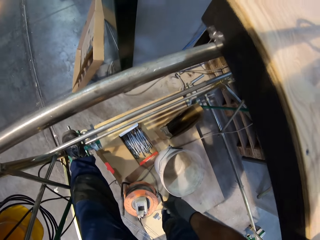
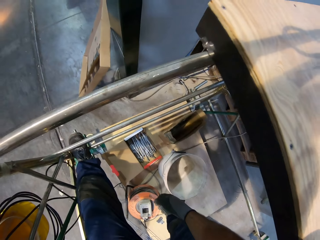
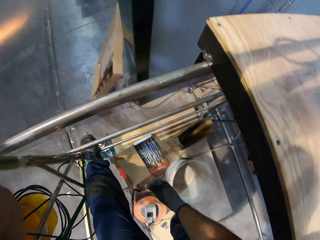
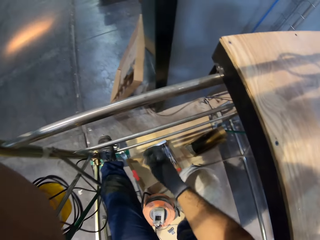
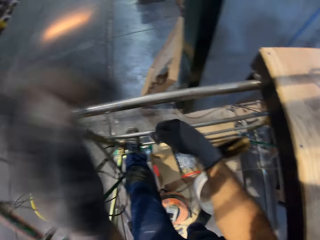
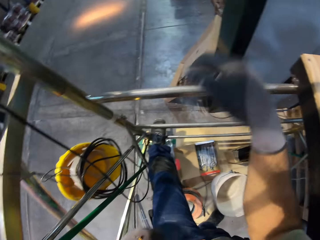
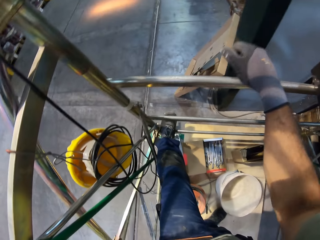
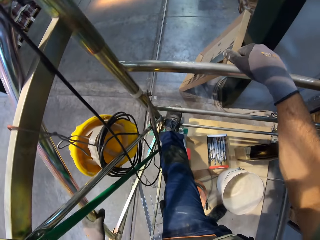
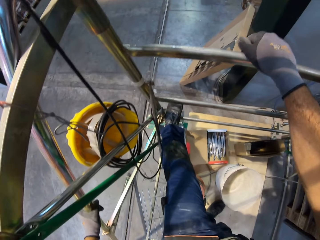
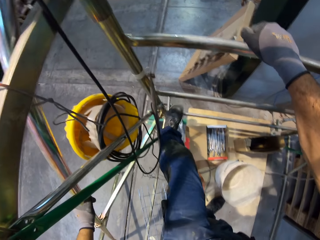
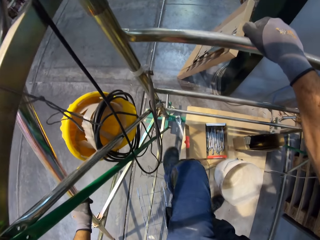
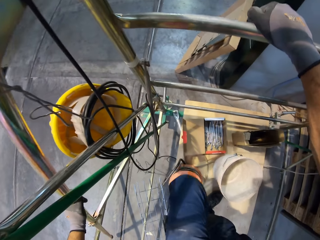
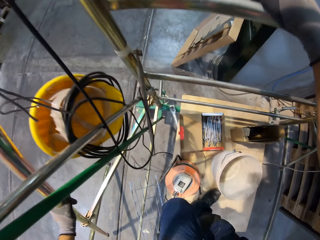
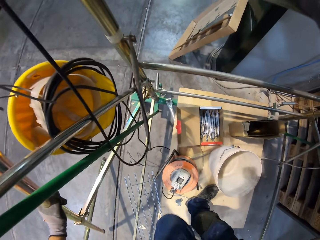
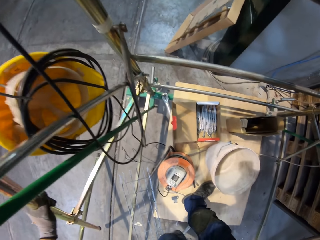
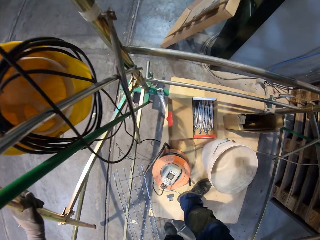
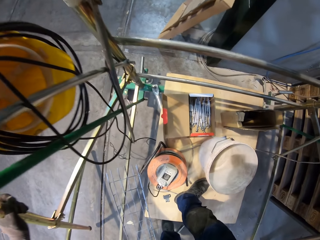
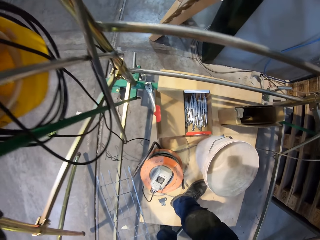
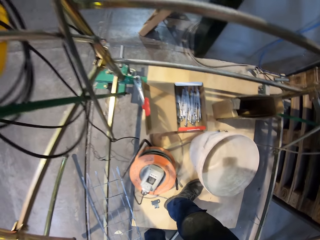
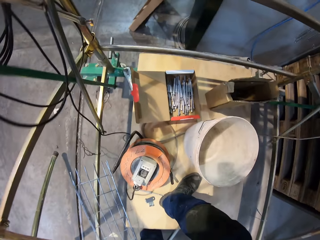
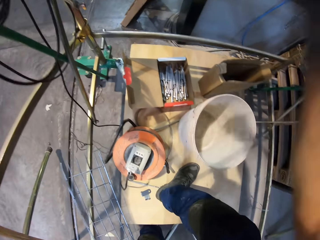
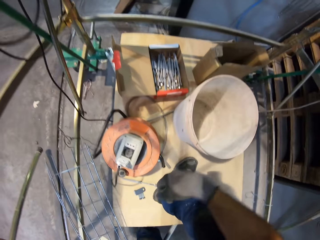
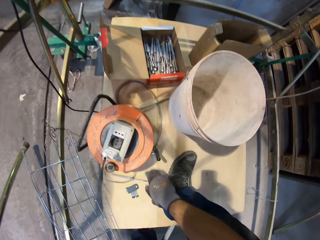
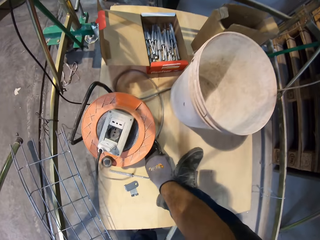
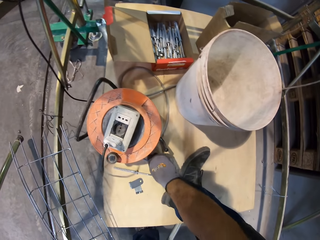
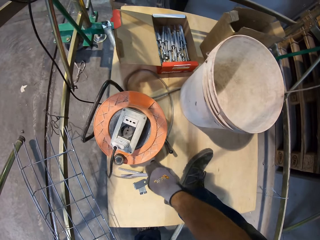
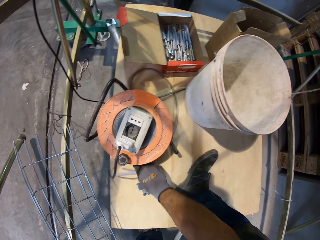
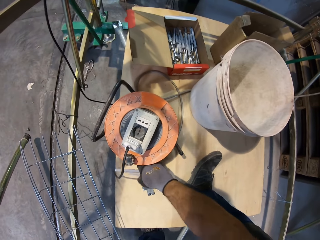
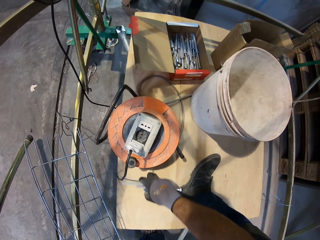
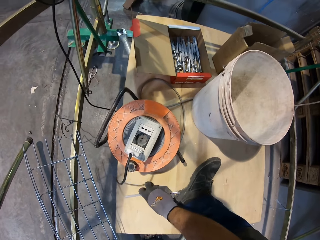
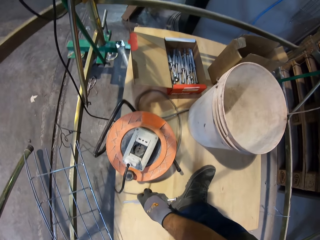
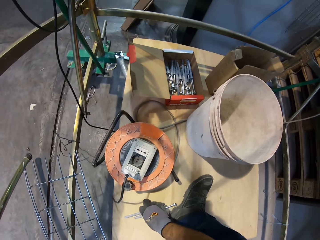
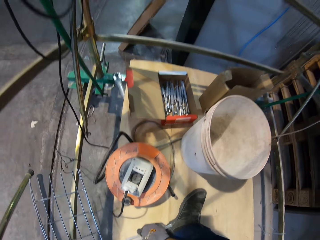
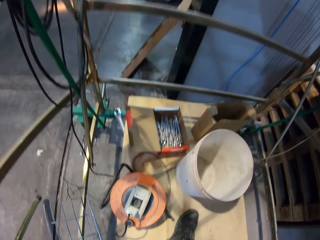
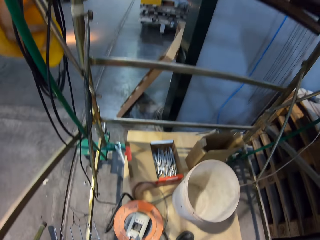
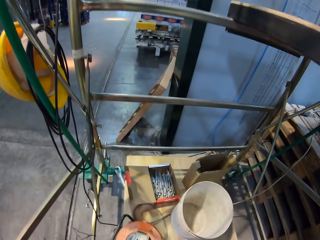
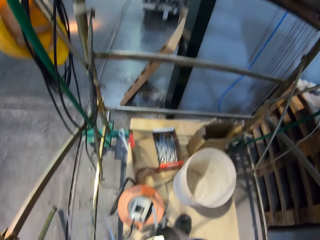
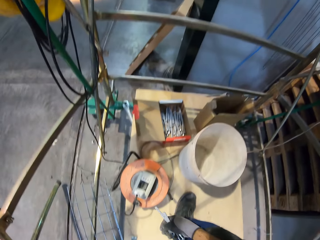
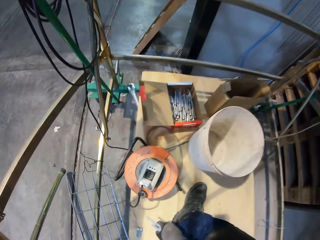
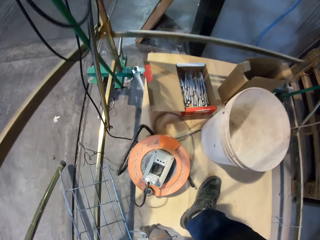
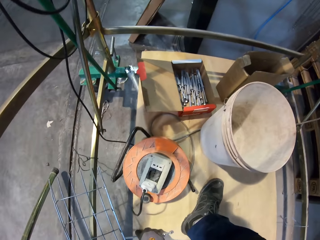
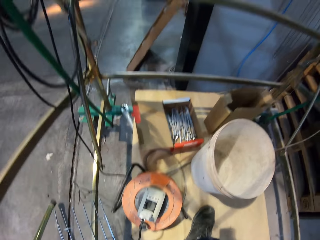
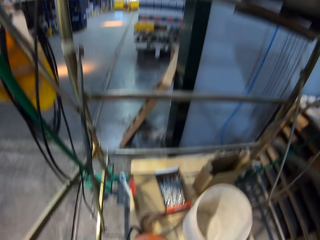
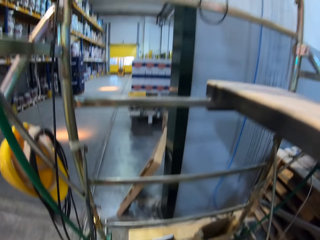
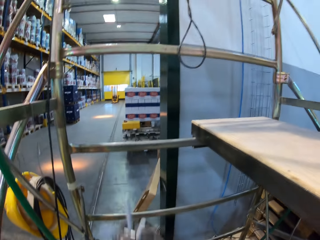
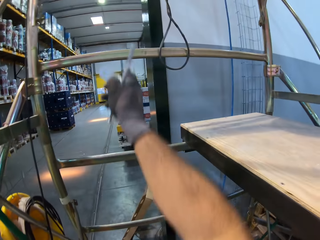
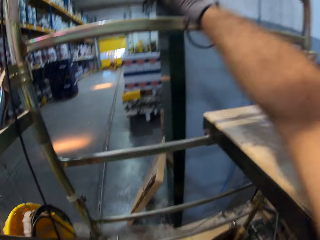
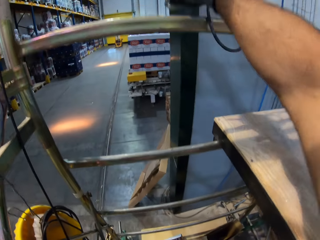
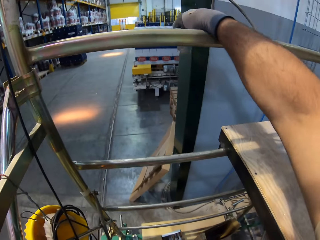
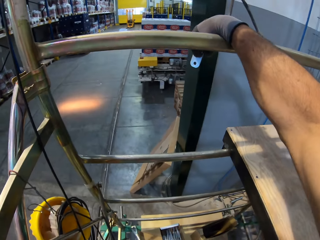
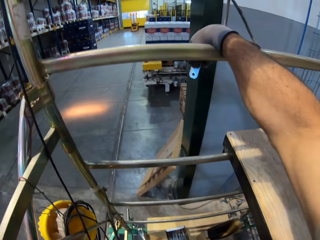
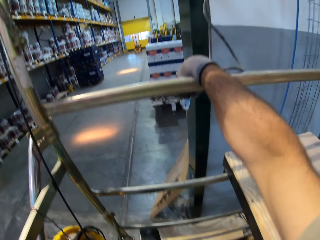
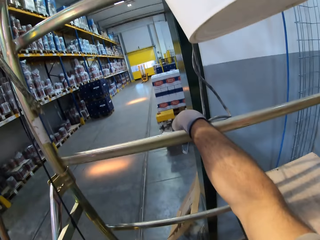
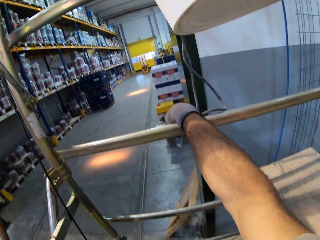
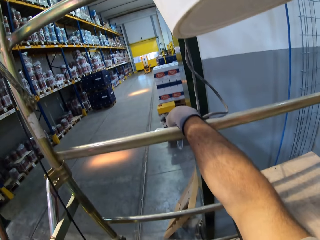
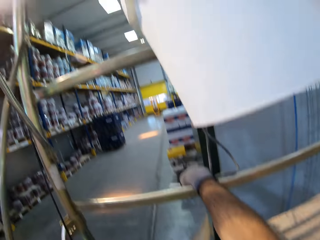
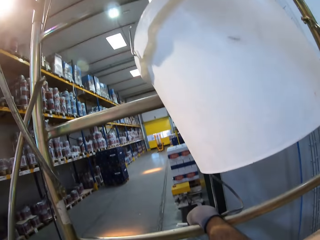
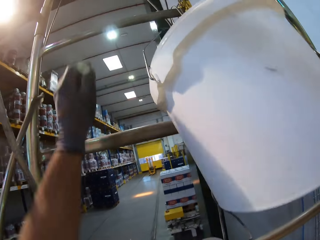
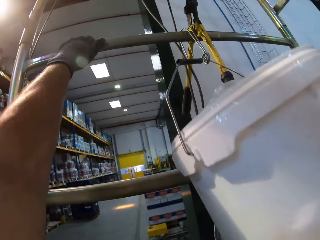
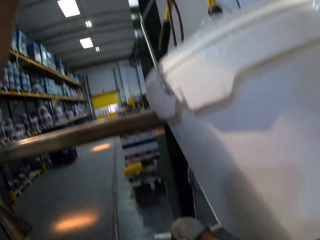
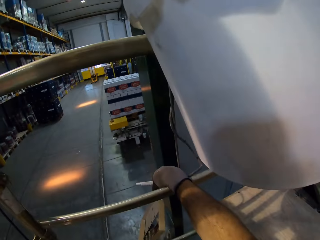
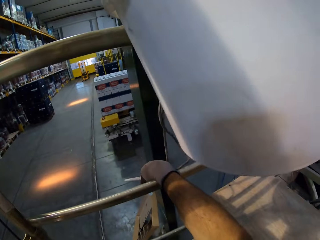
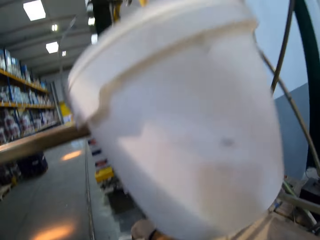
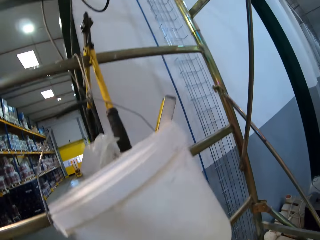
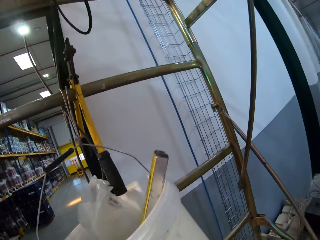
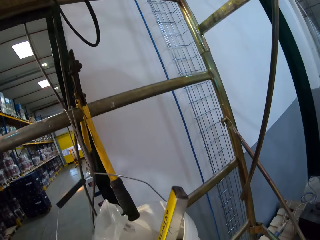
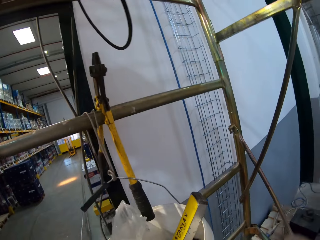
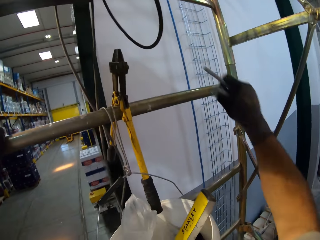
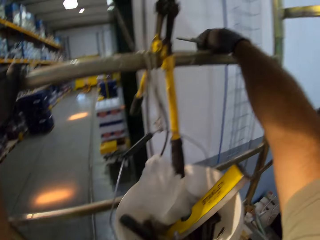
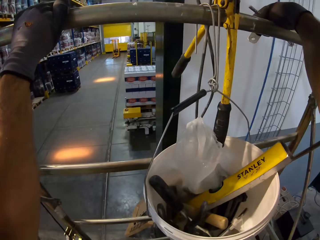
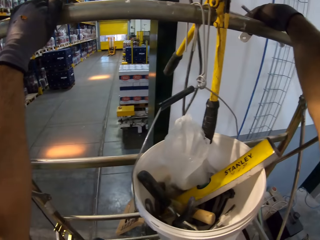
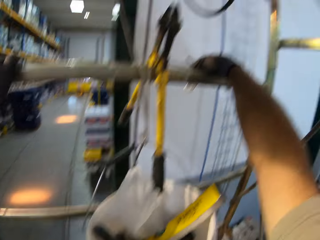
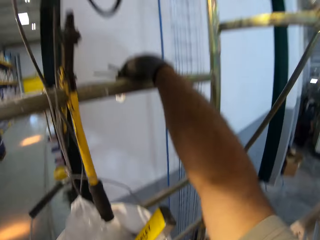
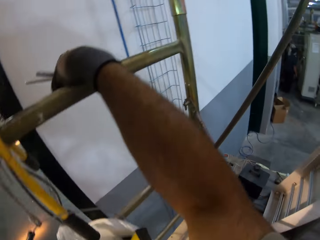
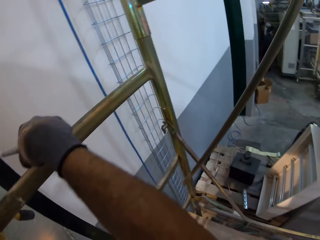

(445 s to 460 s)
The camera wearer steps down. They pick up the nails. They step up on the ladder.

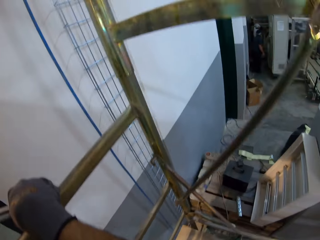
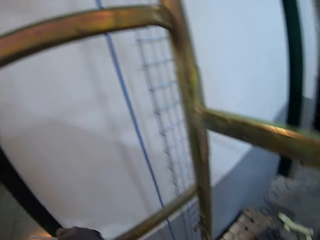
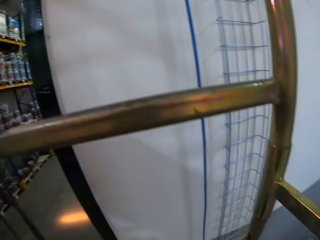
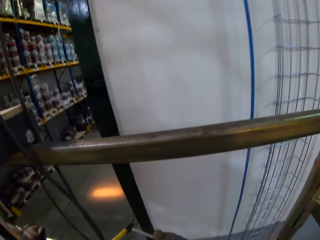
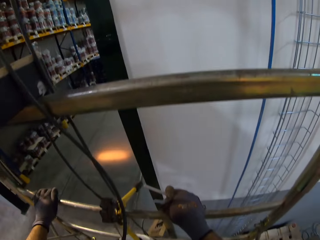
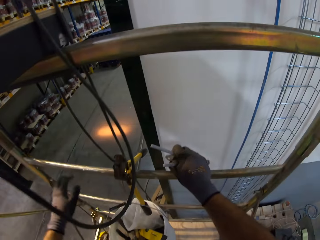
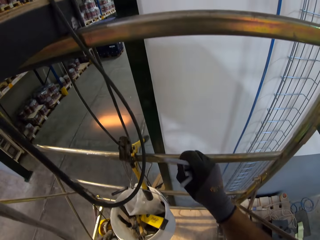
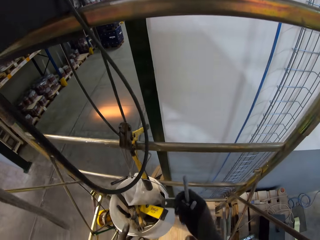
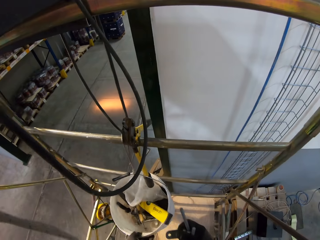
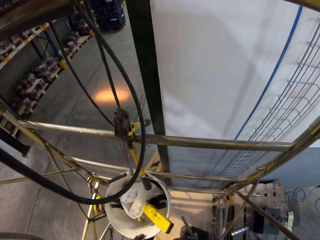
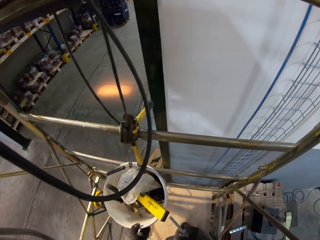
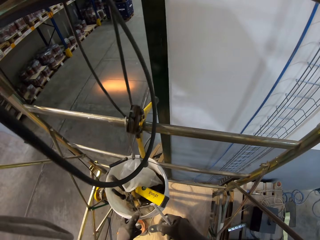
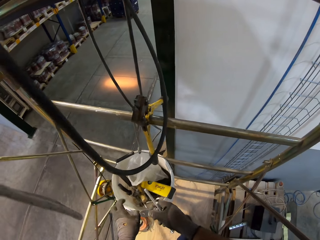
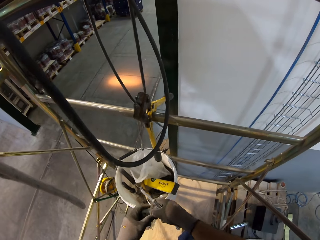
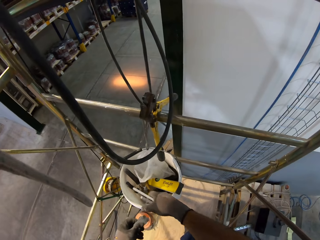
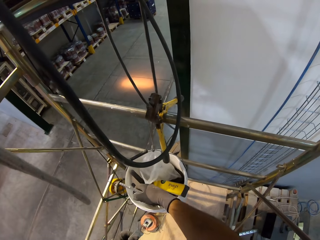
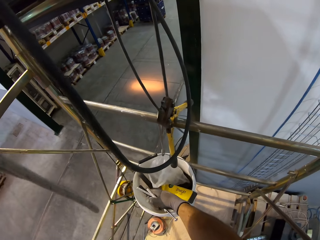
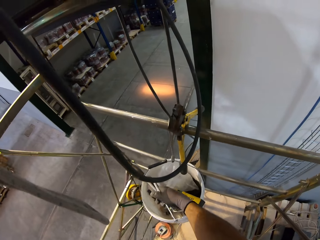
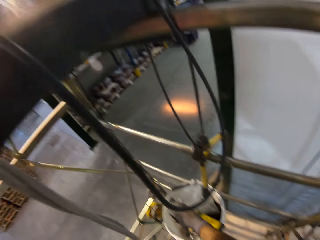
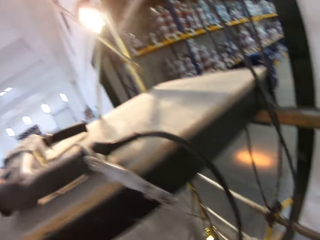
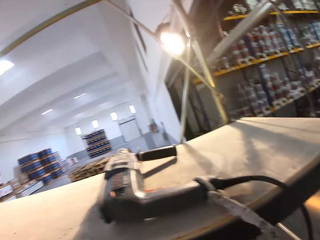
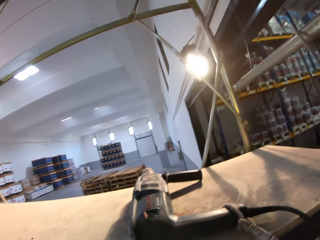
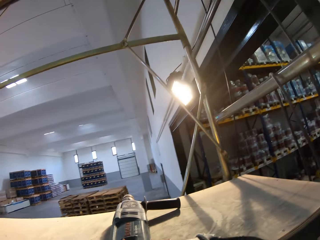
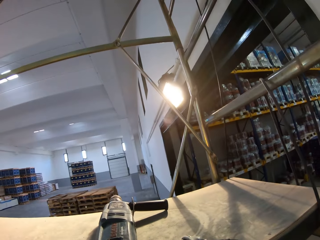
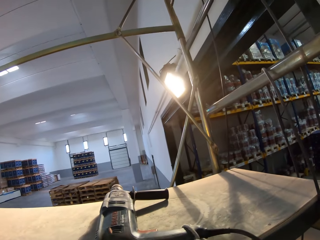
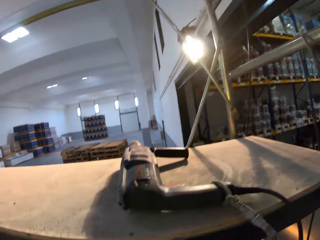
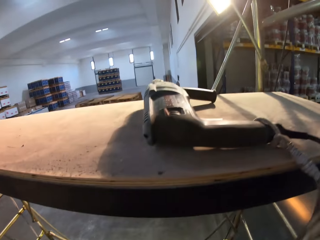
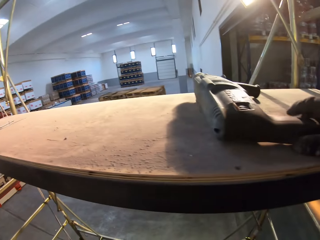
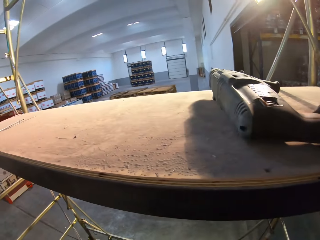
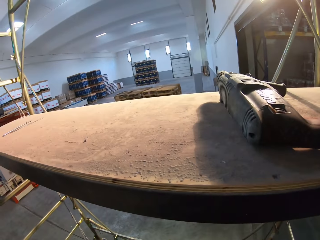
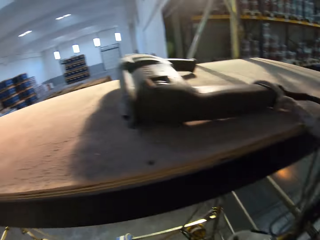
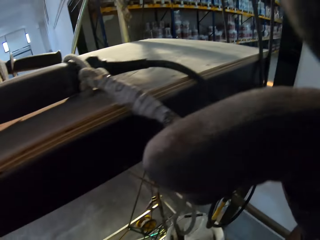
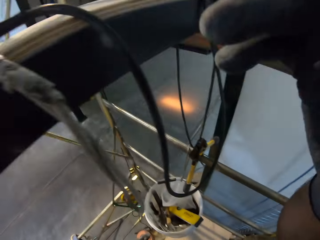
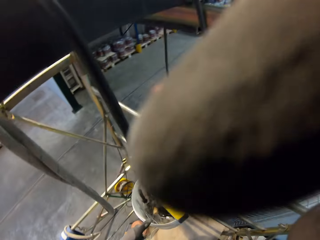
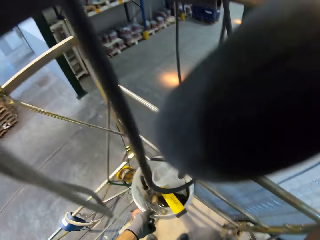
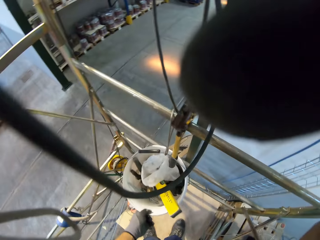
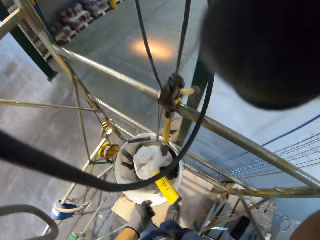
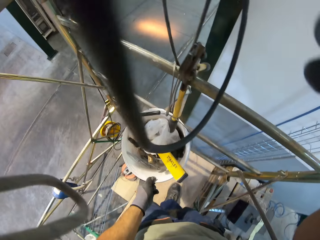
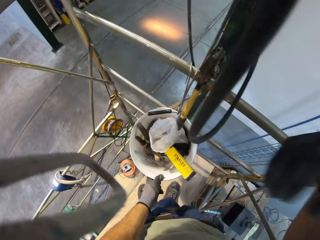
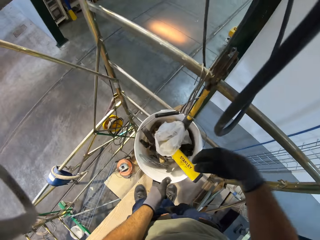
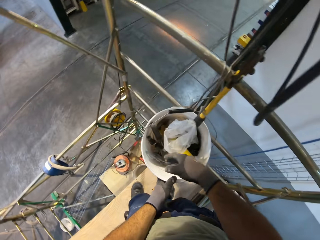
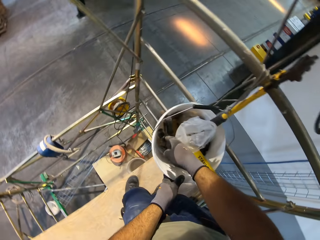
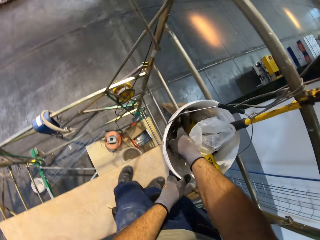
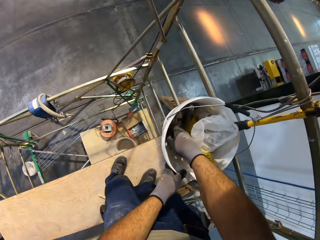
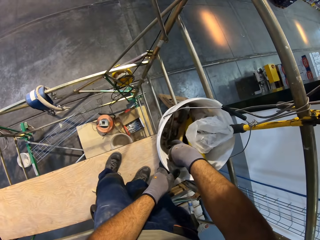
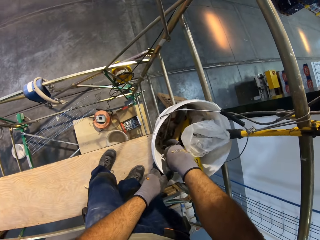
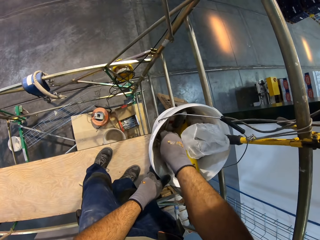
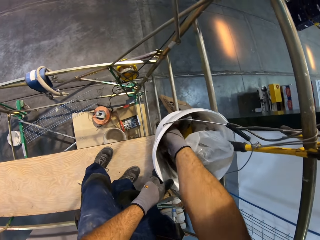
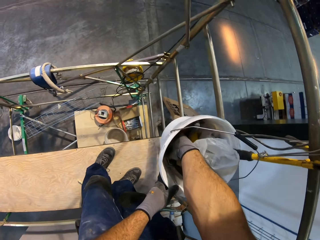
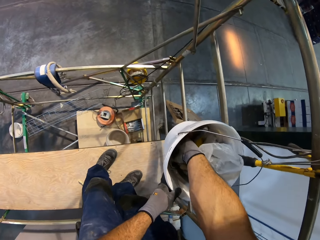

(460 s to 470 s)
The camera wearer puts the nails in the bucket. They touch the bucket.
